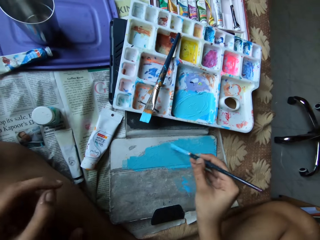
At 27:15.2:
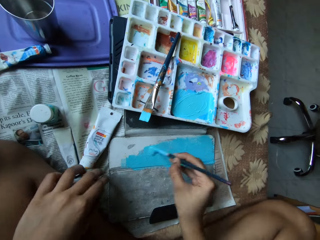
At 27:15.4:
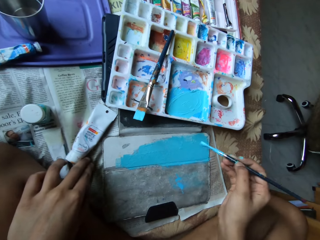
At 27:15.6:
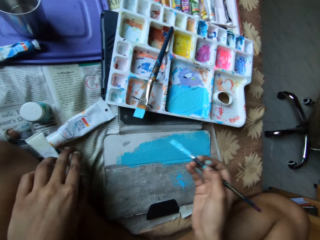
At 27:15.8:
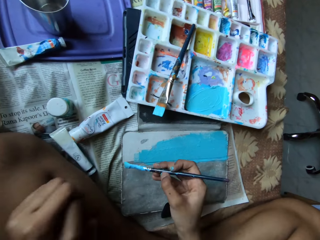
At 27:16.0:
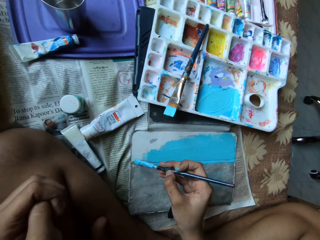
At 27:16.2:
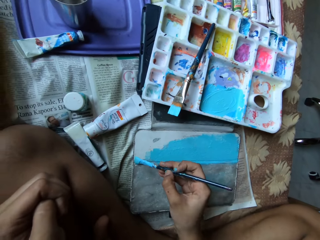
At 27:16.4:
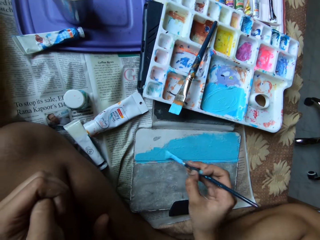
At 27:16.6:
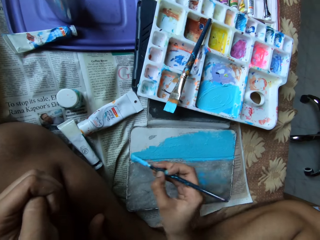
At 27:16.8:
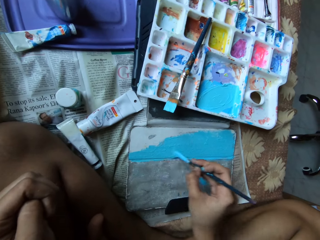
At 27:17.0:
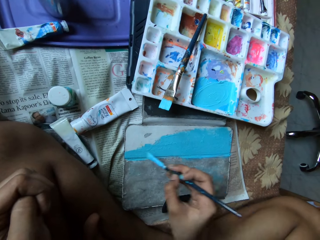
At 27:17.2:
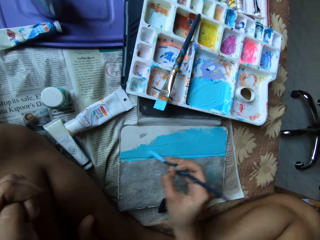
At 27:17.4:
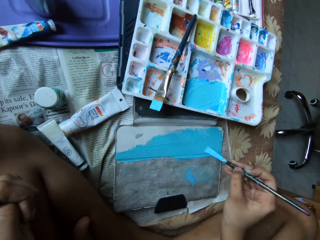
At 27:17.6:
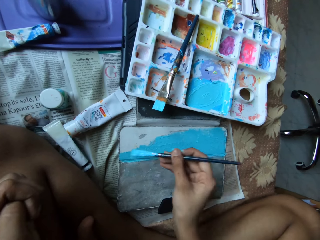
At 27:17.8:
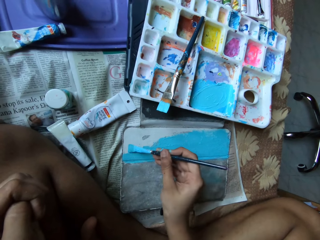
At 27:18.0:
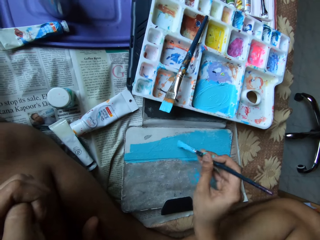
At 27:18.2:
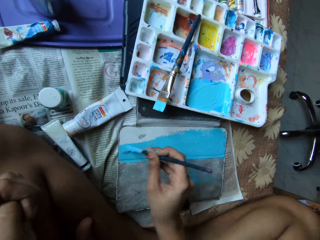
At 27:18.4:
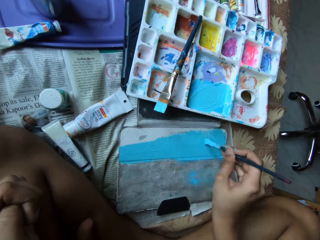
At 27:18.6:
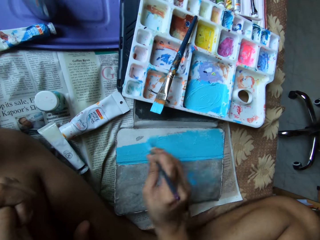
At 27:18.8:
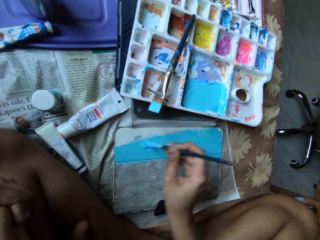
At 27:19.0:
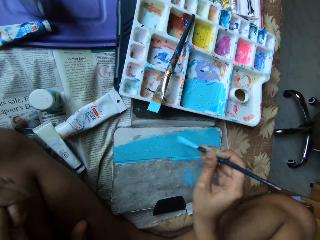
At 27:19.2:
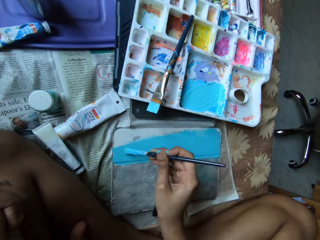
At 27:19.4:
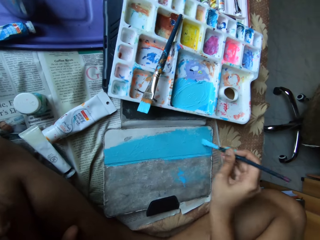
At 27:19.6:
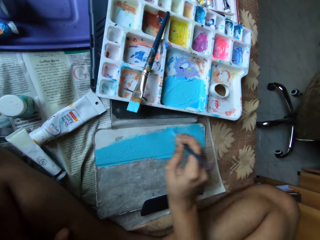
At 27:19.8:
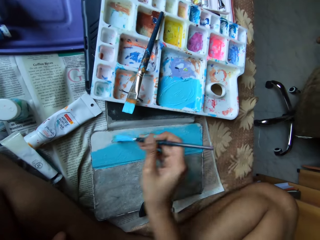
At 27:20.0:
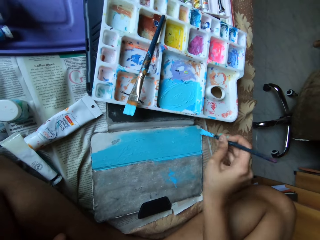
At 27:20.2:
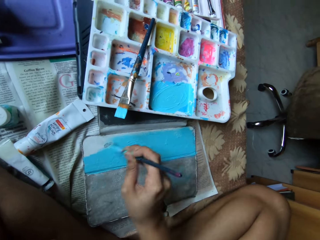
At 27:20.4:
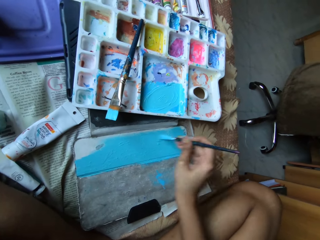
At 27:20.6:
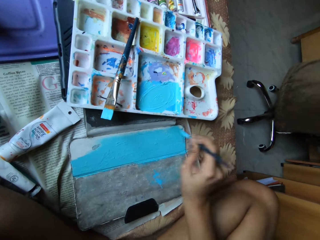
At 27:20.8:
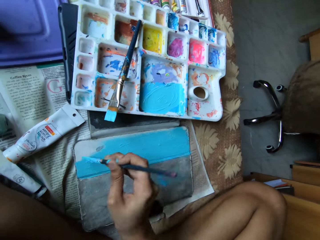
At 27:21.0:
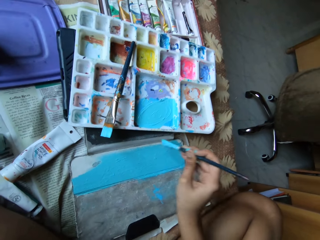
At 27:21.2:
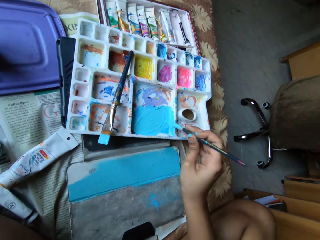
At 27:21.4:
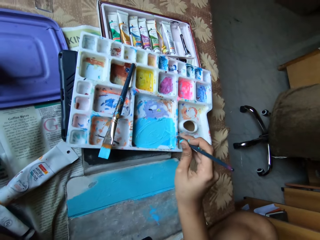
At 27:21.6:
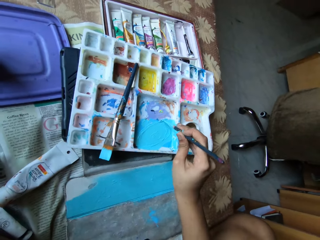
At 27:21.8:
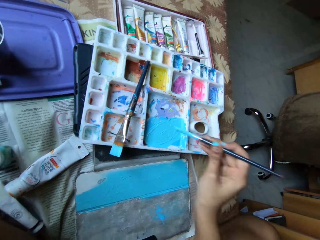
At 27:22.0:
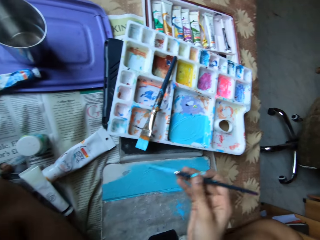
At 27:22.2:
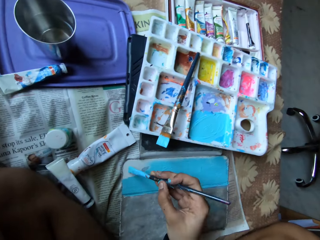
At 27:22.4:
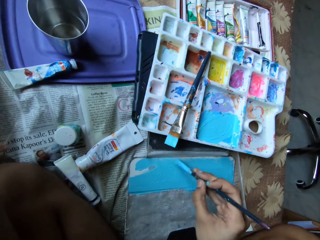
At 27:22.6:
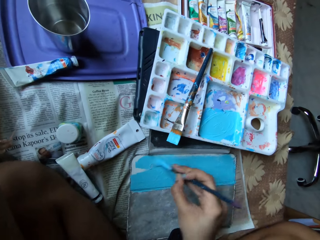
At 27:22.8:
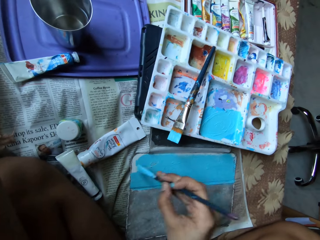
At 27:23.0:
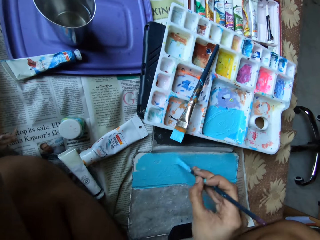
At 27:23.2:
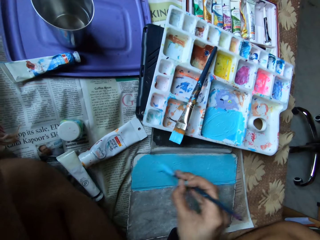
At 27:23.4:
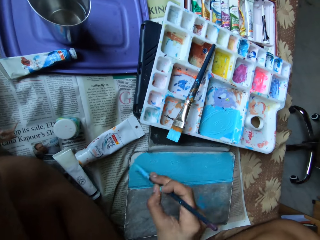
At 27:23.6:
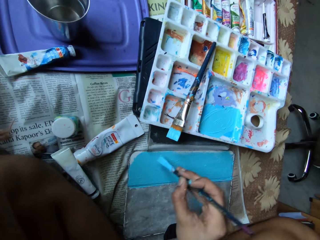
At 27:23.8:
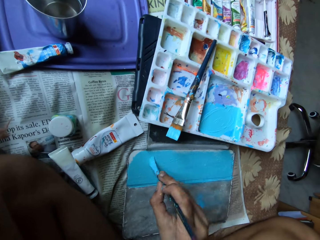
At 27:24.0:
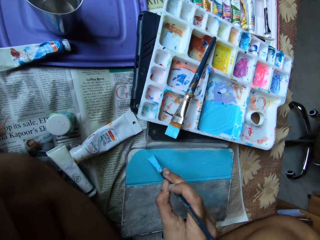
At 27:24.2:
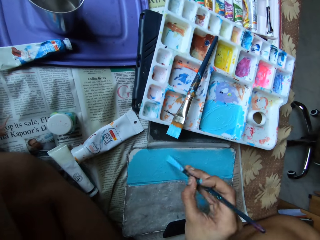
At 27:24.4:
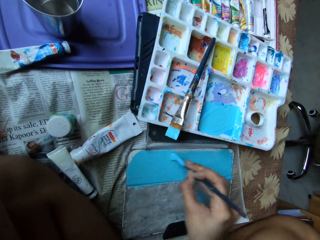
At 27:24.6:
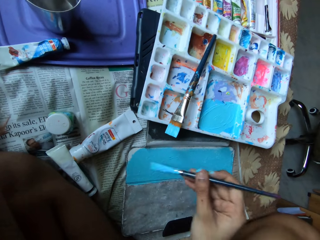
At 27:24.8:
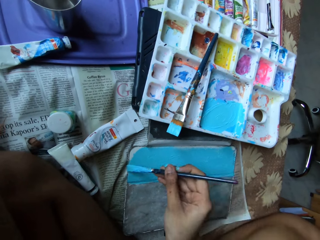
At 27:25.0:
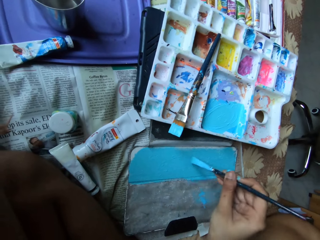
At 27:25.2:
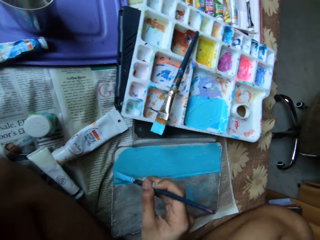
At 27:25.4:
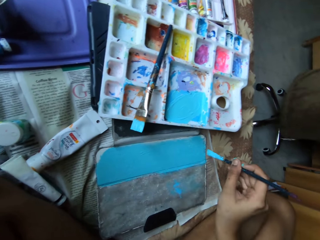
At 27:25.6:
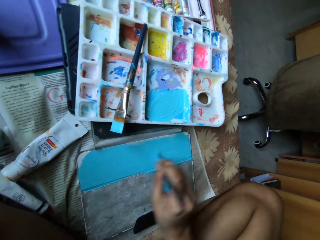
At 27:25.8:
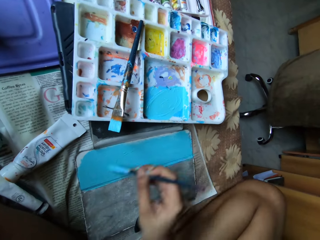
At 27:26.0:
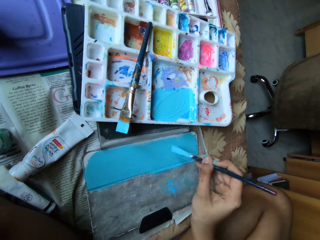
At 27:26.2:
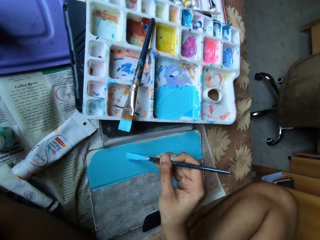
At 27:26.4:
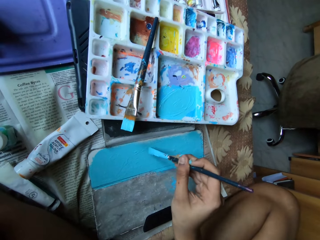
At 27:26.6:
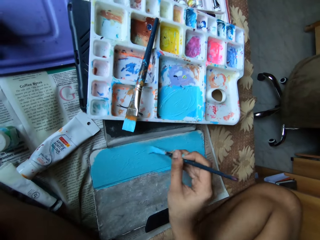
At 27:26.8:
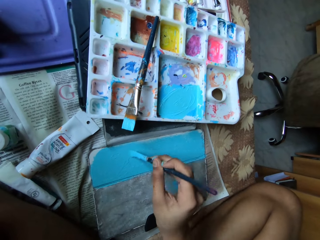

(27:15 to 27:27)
The camera wearer paints the leather case with the paint brush in her right hand. She adjusts a paint tube on the bed with her left hand. She takes paint from the paint palette with the paintbrush in her right hand. She paints the tablet case on the bed with the paintbrush in her right hand.

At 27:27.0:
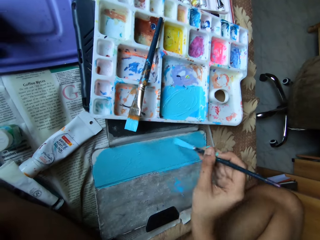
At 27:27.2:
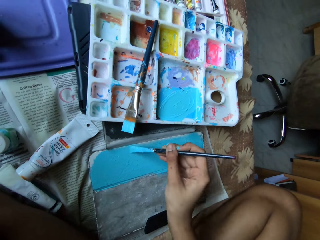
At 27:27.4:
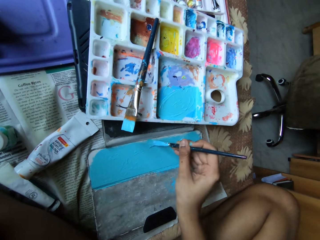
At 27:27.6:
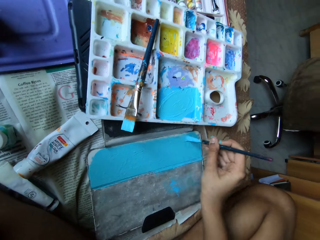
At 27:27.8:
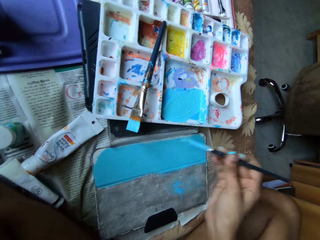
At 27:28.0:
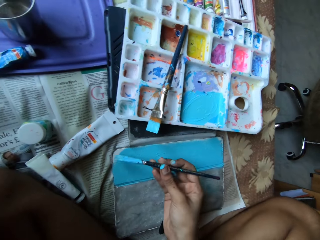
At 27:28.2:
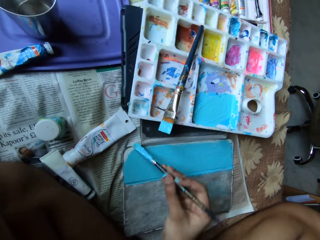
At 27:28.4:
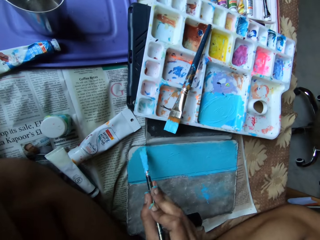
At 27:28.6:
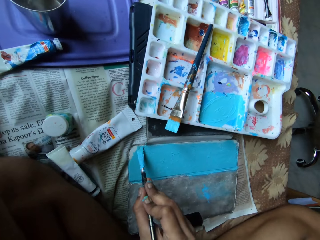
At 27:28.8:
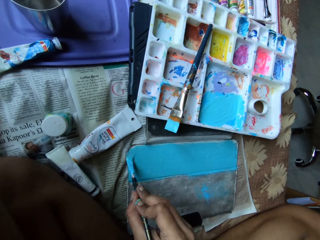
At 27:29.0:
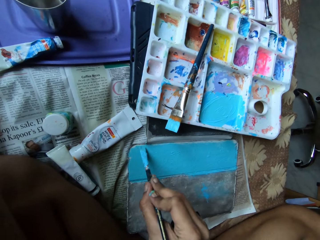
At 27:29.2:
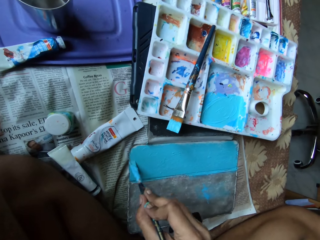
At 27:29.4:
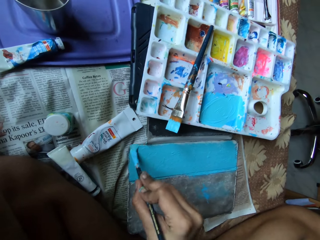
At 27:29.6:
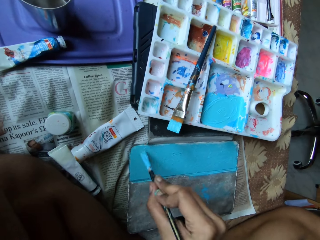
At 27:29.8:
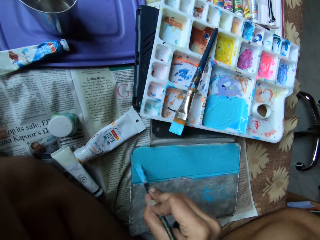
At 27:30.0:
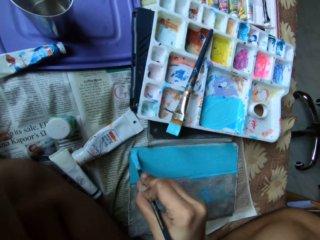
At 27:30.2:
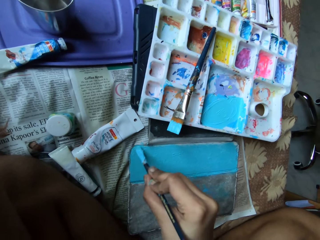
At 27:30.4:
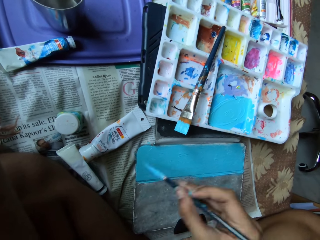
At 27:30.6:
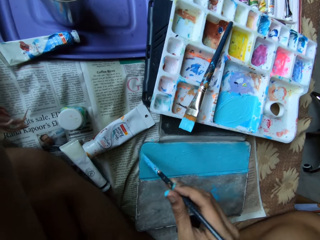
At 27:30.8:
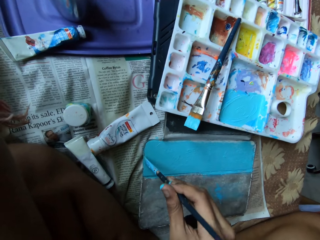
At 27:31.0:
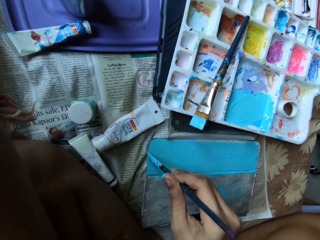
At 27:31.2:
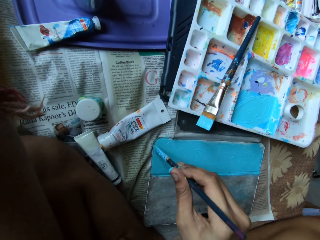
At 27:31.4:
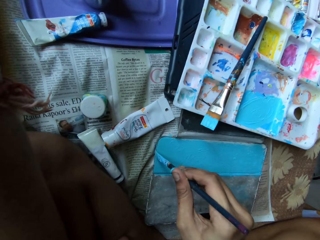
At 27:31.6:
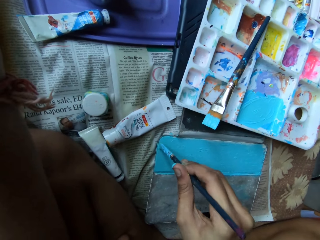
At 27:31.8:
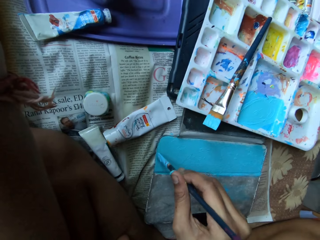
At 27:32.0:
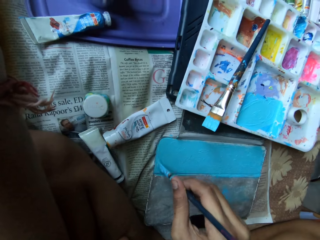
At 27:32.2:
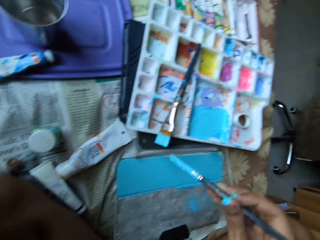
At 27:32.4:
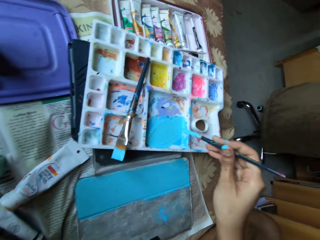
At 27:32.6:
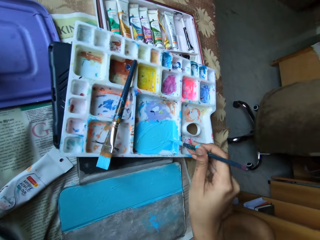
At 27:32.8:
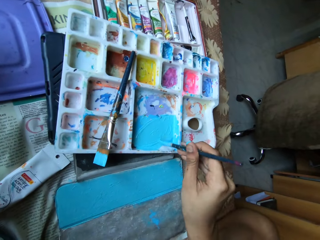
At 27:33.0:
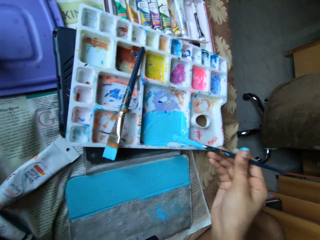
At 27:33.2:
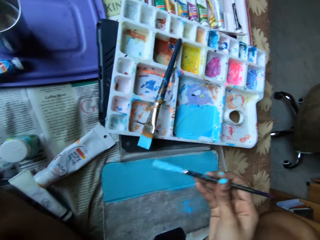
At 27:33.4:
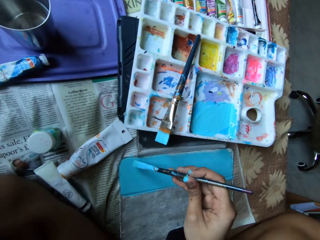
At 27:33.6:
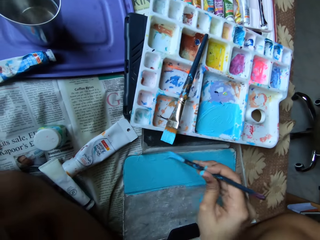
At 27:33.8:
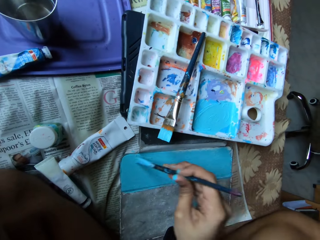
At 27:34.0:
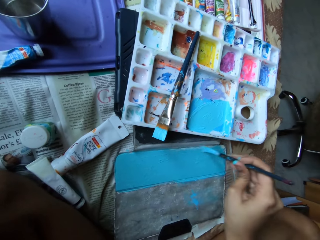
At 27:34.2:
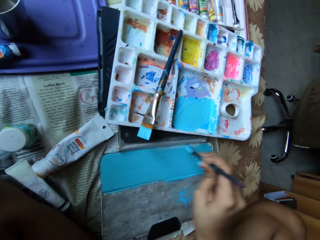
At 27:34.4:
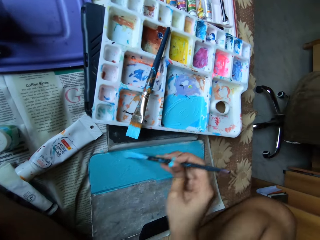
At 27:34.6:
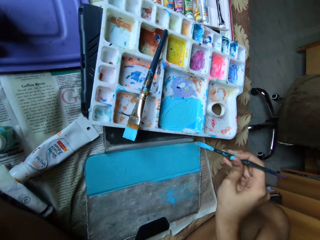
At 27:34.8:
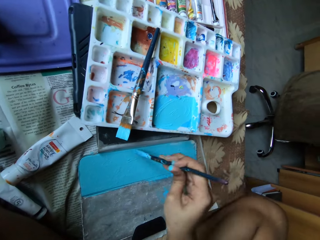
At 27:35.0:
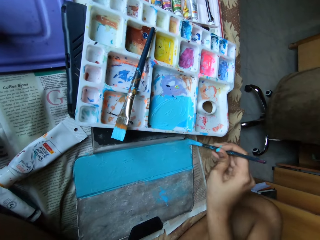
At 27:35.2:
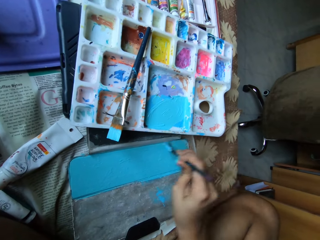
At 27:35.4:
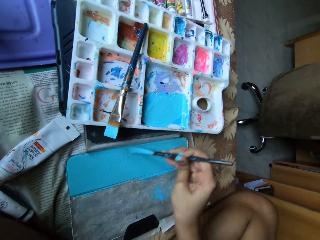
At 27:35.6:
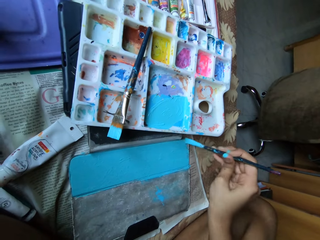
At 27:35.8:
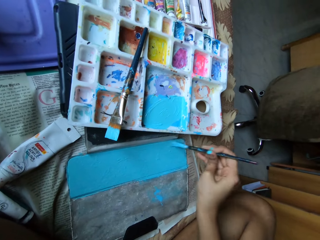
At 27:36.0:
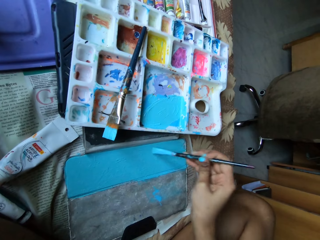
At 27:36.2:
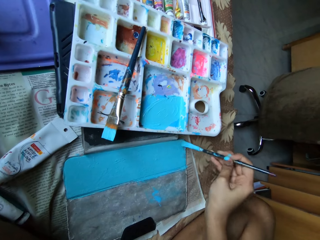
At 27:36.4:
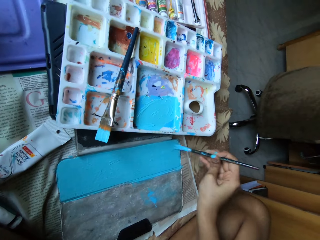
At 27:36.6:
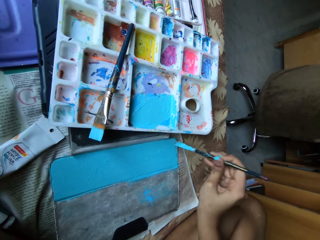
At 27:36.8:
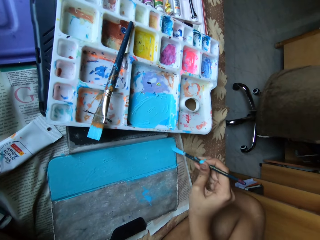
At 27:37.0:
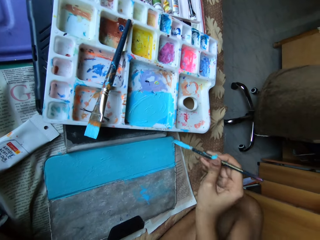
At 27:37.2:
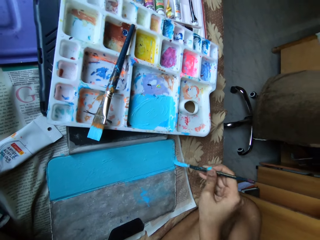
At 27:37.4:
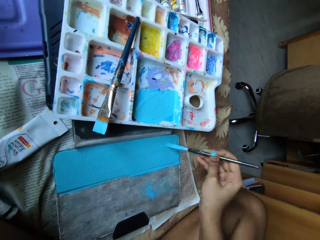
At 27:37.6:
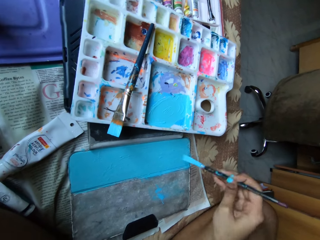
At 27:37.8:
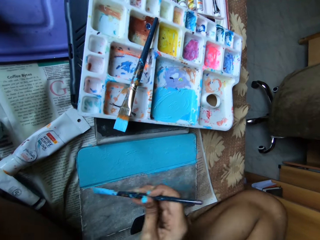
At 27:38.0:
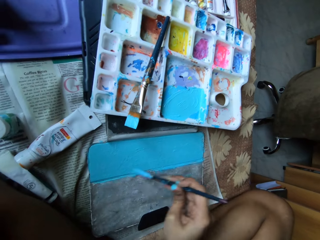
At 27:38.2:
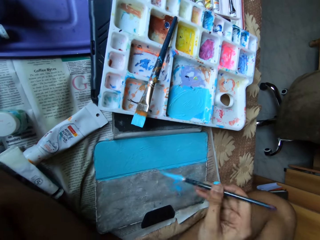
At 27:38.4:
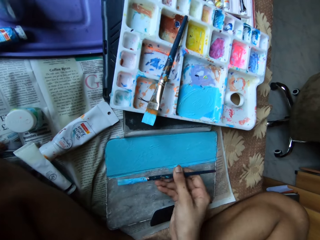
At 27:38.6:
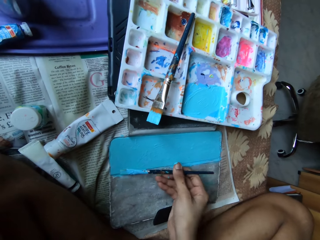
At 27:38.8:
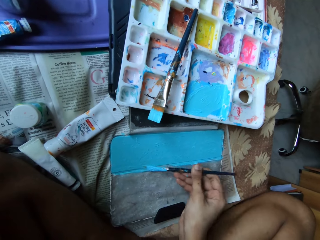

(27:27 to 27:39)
The camera wearer takes paint from the paint palette with the paintbrush in her right hand. She paints the tablet case on the bed with the paintbrush in her right hand.
